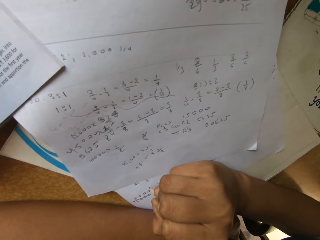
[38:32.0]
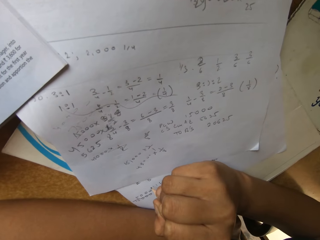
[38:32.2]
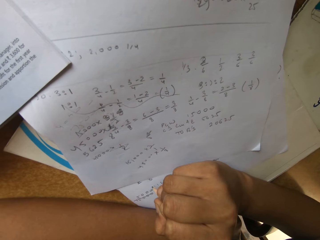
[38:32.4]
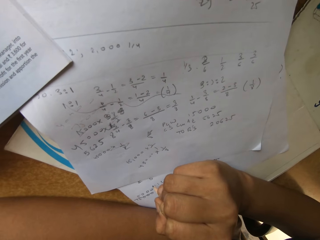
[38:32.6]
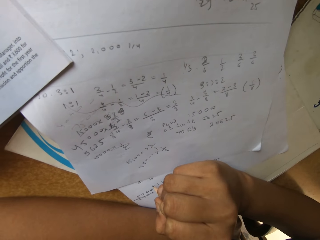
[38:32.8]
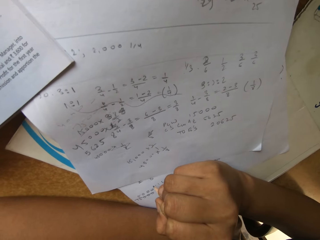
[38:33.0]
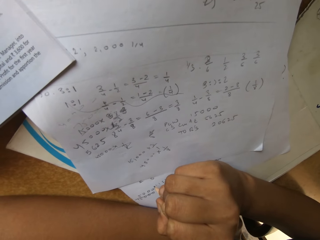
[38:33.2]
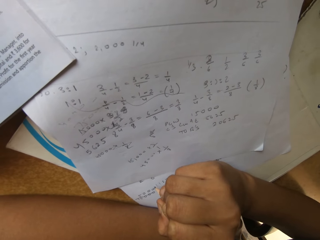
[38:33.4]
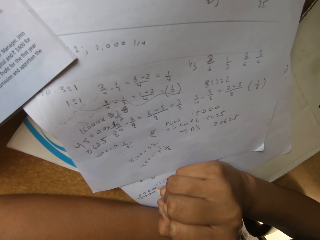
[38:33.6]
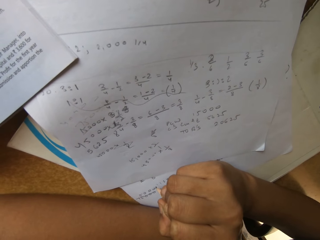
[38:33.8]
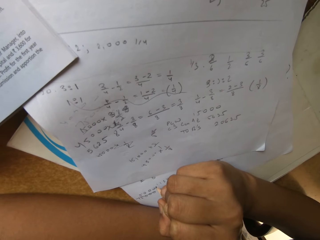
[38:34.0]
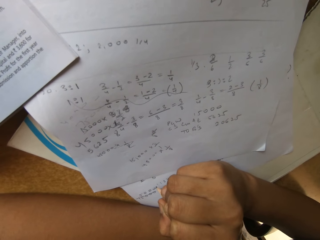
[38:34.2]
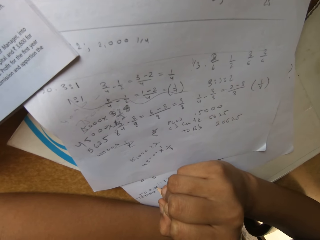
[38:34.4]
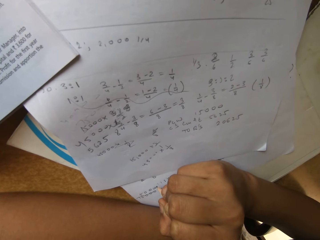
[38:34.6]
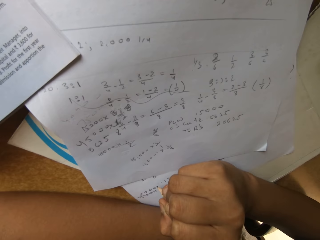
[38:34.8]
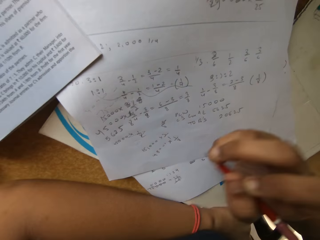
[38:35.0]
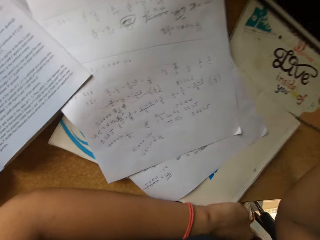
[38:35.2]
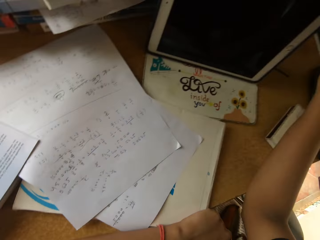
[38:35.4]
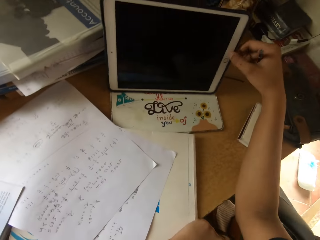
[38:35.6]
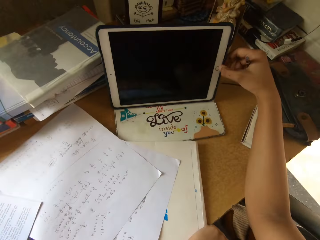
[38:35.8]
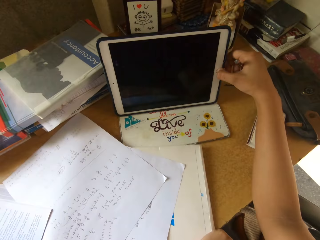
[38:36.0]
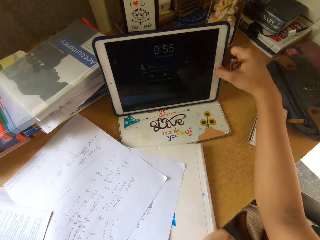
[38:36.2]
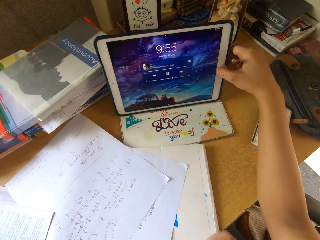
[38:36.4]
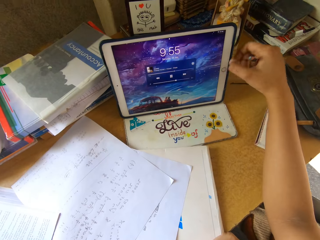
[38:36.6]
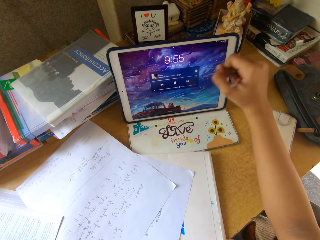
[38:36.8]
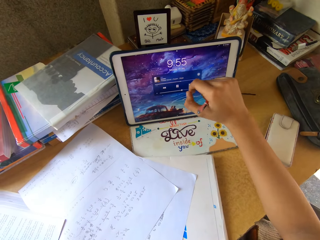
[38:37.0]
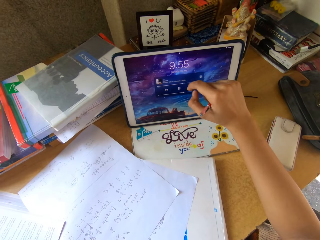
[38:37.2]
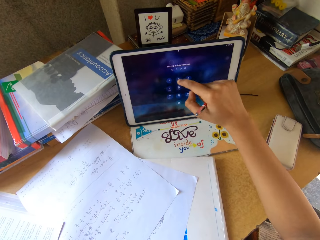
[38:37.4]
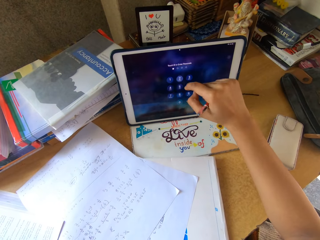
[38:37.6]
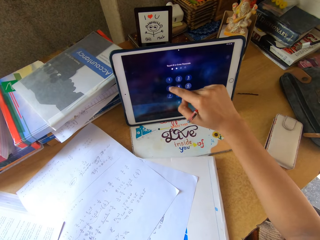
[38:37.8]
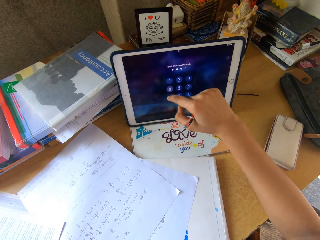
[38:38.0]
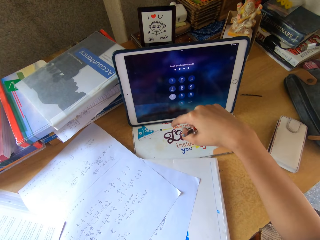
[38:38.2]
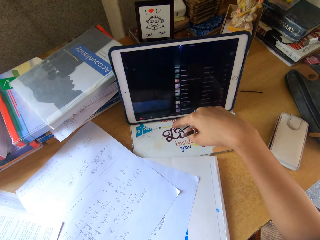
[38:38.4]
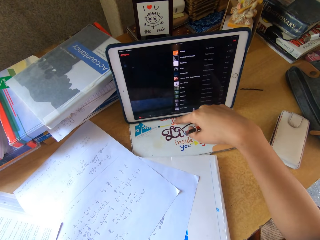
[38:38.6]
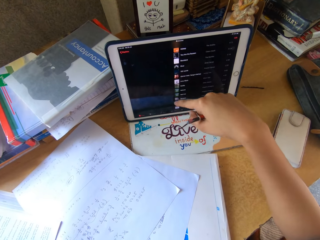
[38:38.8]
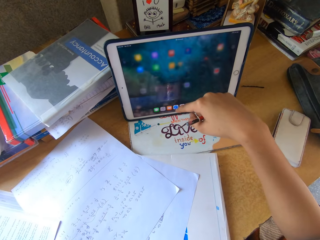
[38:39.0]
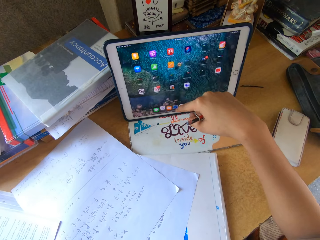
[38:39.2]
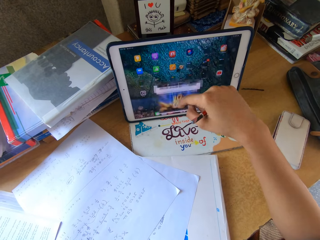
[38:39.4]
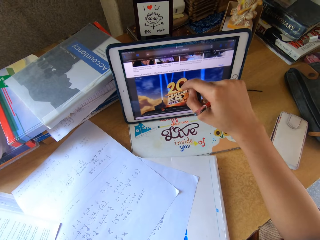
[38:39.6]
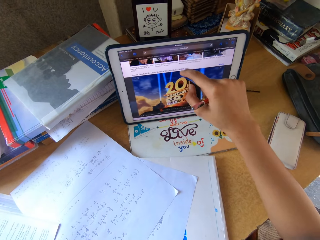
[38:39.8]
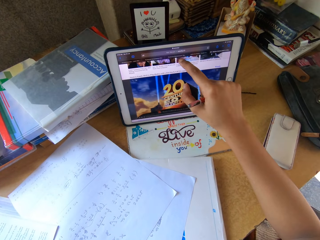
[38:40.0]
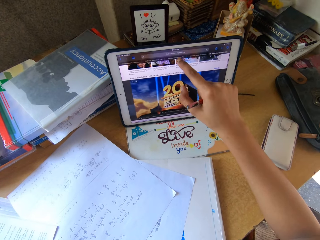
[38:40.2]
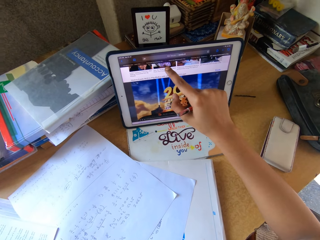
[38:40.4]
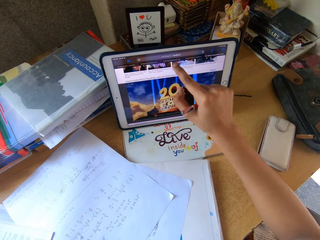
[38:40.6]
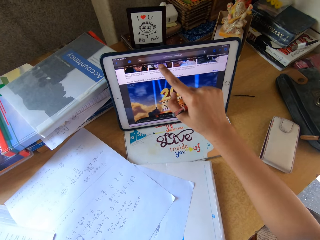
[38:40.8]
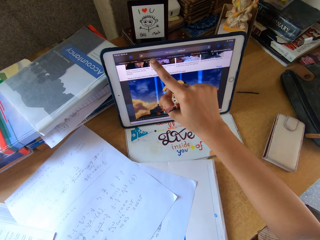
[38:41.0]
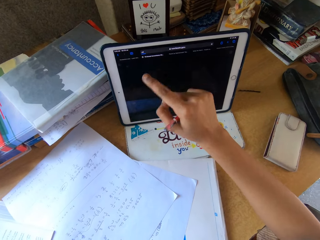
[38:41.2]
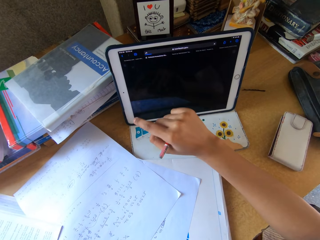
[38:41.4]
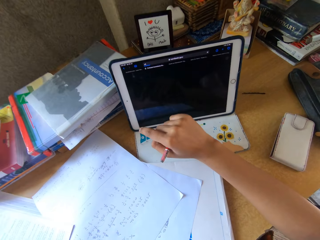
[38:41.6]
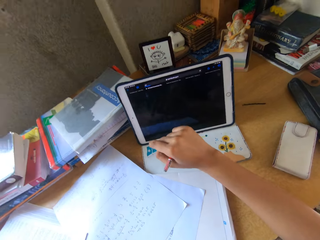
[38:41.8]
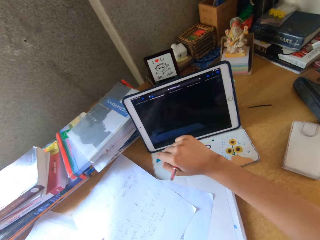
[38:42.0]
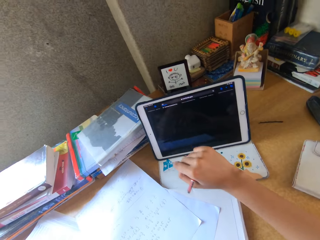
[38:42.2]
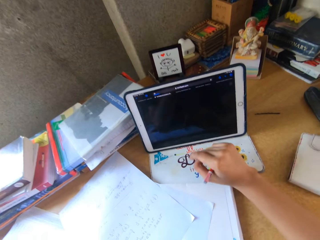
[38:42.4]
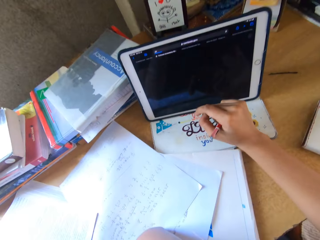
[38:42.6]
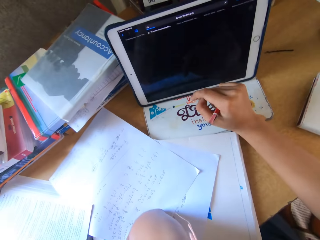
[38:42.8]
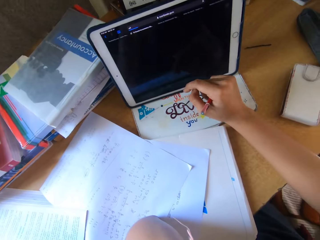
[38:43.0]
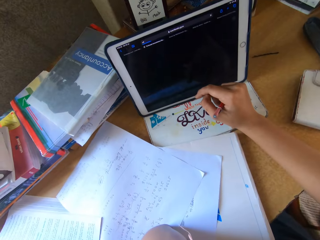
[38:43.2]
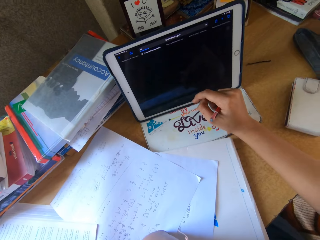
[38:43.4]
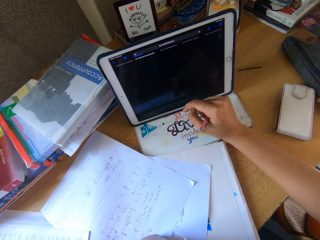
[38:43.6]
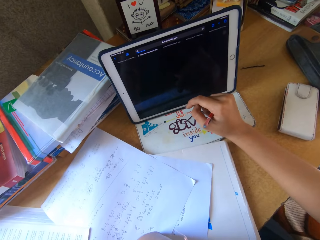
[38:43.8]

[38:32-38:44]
The camera wearer stares at the paper. They switch on the cellphone. They scroll on the cellphone.

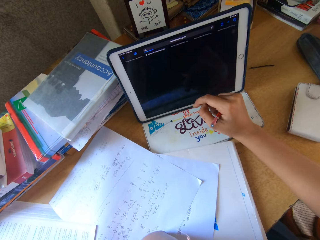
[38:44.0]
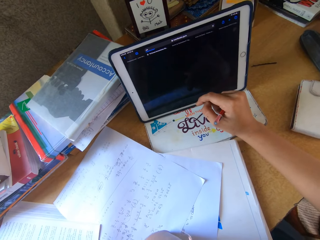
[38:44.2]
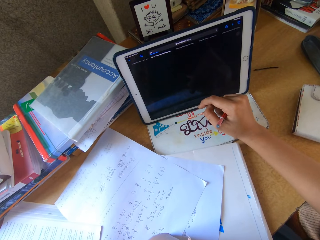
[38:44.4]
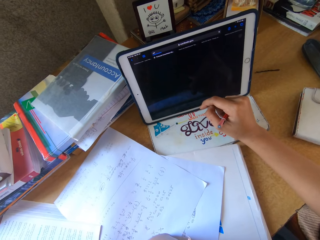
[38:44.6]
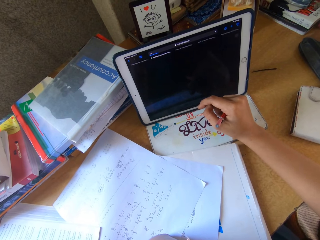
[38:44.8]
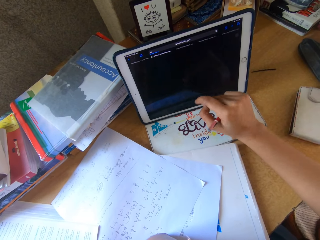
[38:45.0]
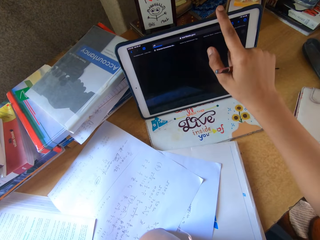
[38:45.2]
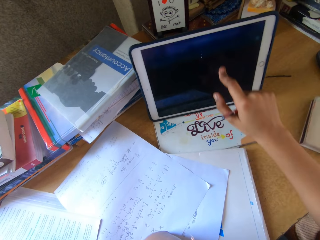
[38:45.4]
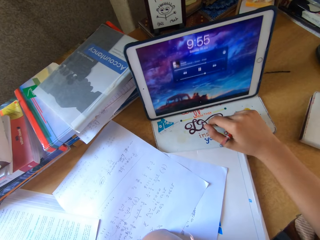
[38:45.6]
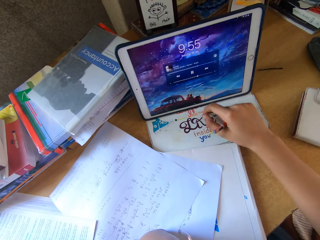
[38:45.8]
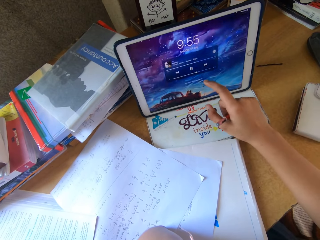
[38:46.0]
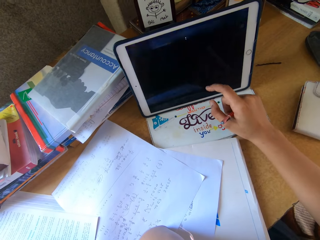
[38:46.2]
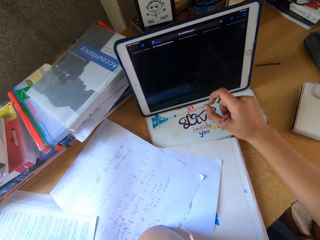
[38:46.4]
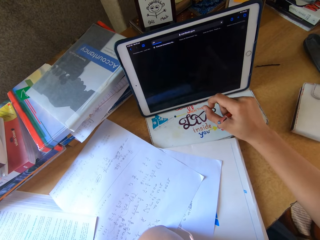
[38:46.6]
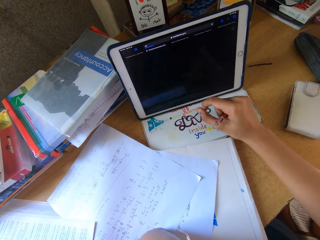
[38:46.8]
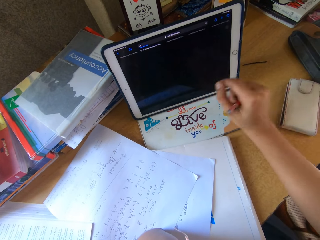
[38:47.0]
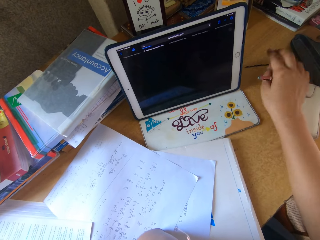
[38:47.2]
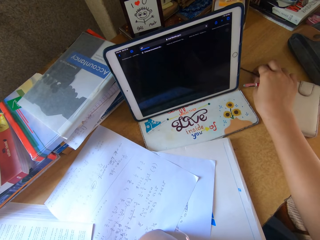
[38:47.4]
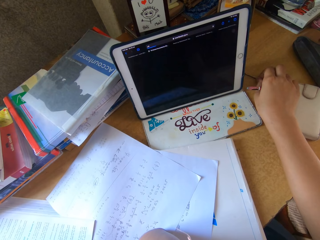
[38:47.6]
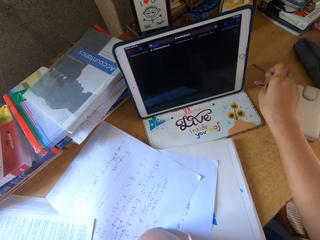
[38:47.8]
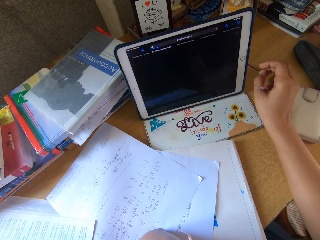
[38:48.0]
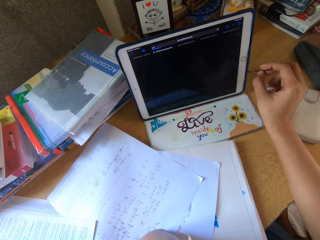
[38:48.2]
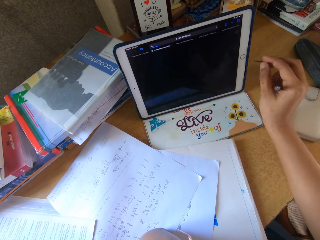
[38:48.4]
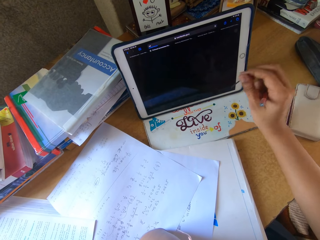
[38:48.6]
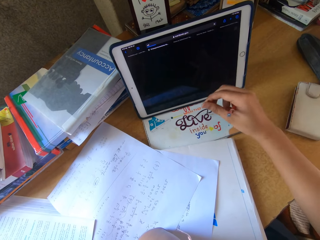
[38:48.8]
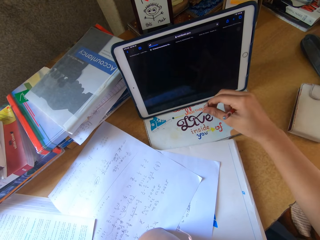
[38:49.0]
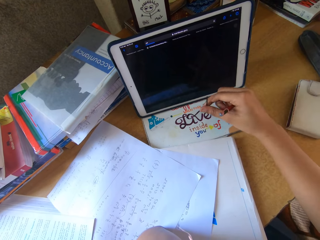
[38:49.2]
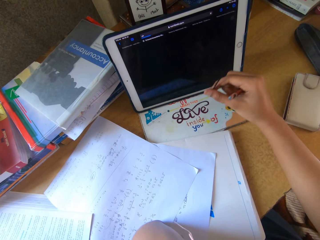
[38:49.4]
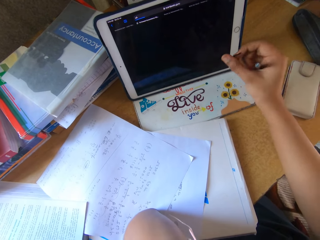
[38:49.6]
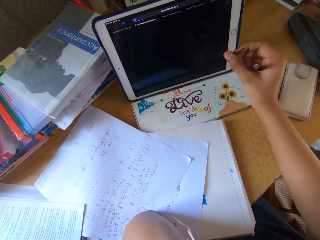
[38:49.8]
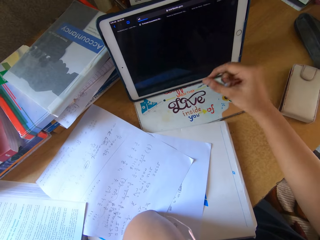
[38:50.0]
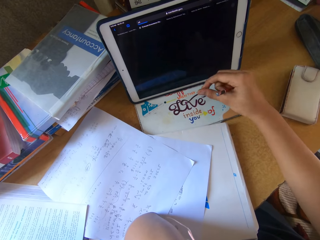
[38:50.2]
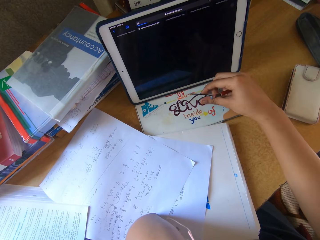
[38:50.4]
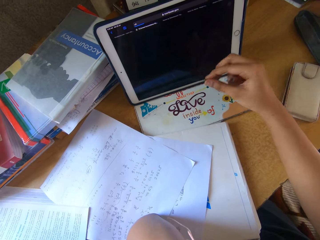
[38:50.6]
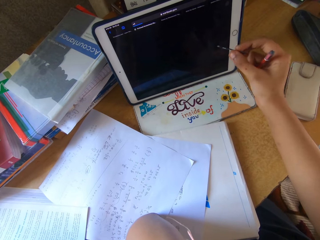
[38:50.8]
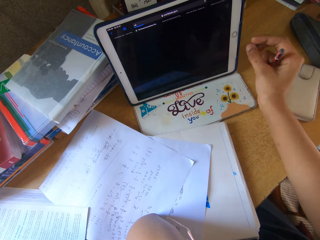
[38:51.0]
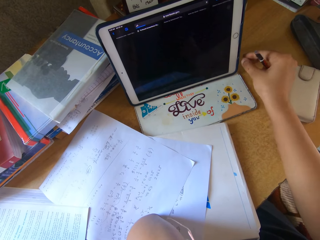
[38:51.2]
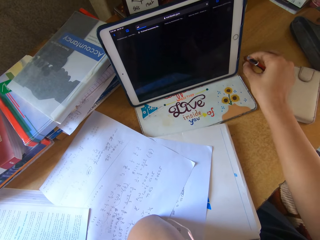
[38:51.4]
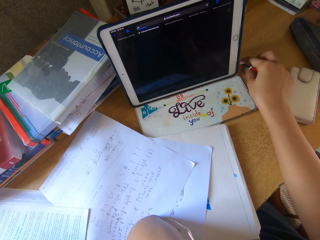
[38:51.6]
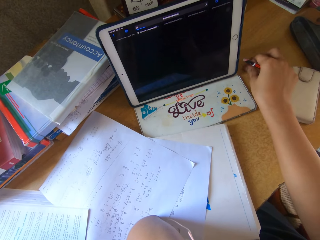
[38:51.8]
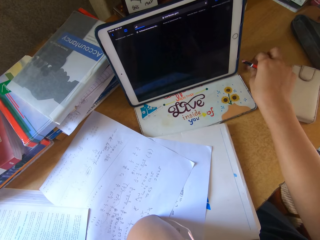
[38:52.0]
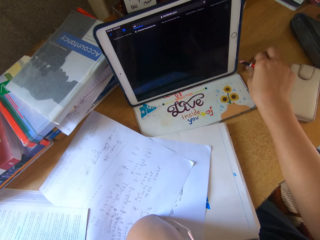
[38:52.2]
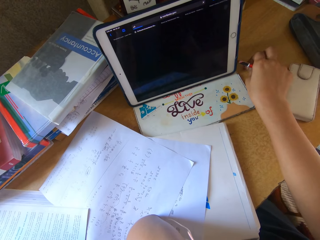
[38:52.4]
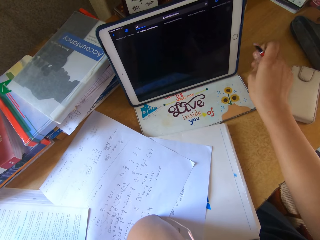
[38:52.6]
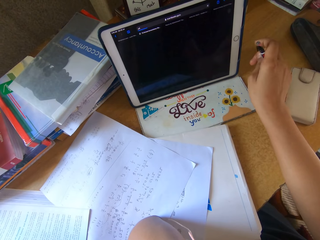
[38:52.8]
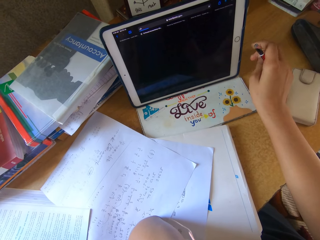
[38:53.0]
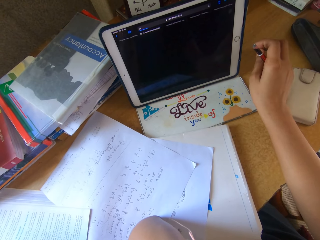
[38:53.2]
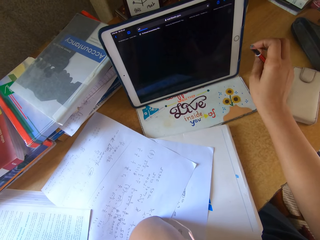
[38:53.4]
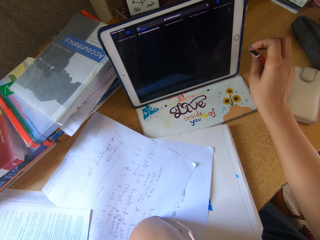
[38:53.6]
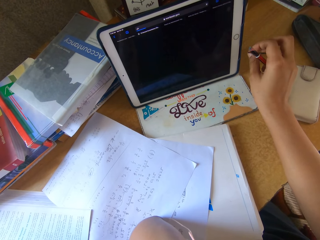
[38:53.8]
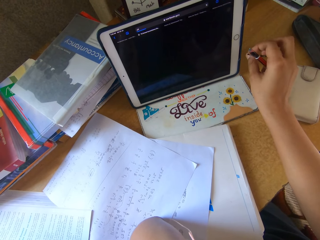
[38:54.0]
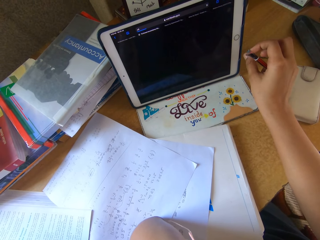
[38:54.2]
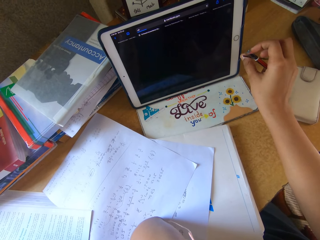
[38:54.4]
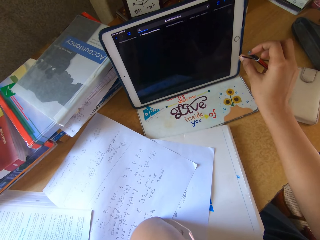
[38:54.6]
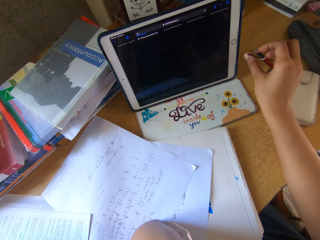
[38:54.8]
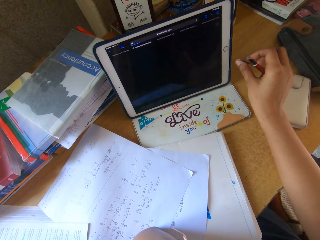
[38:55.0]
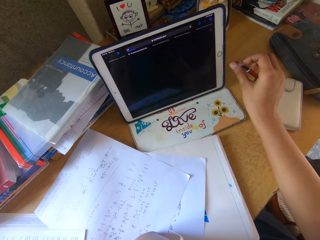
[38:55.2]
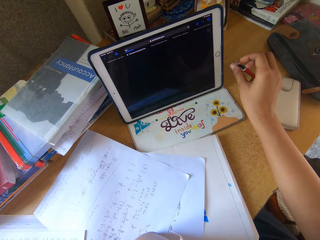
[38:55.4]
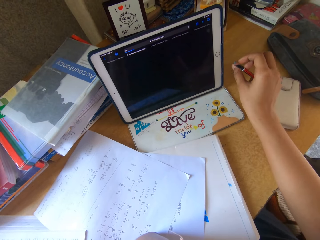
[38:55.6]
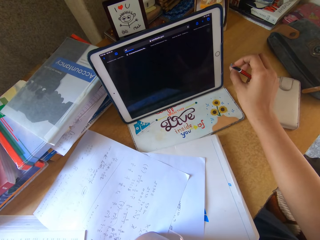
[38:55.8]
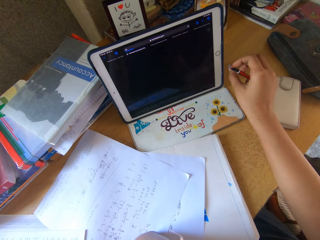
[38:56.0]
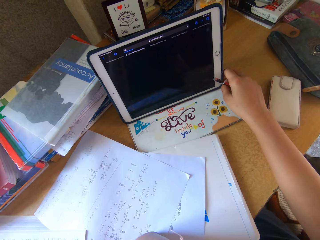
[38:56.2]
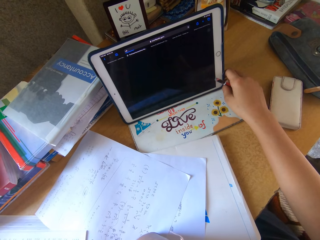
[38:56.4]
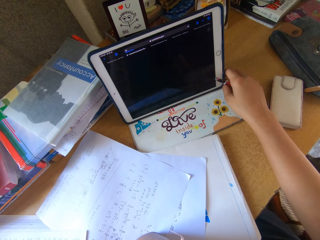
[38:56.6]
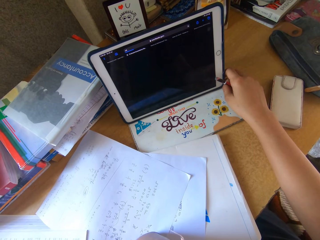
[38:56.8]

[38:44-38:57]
The camera wearer picks up something on top of the table. They touch the object. They put the object on top of the table. They stare at the cellphone.
